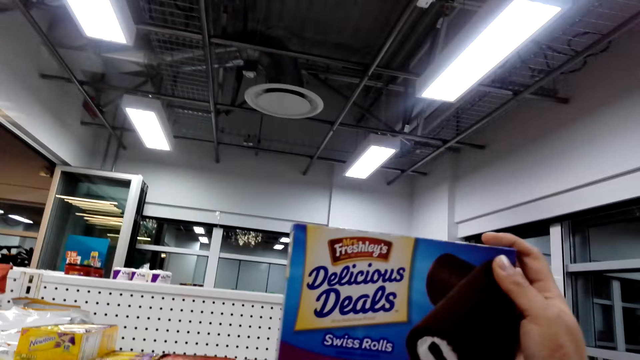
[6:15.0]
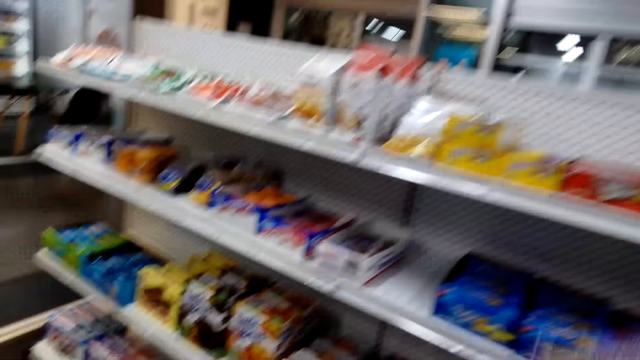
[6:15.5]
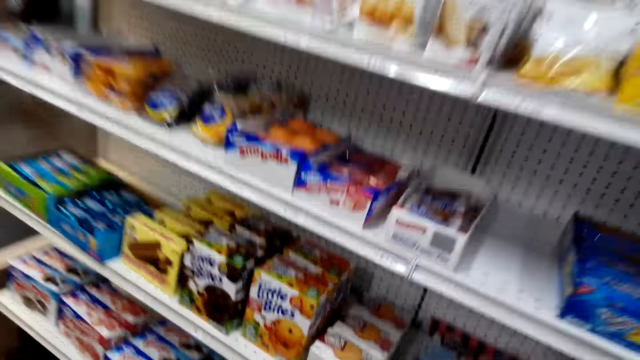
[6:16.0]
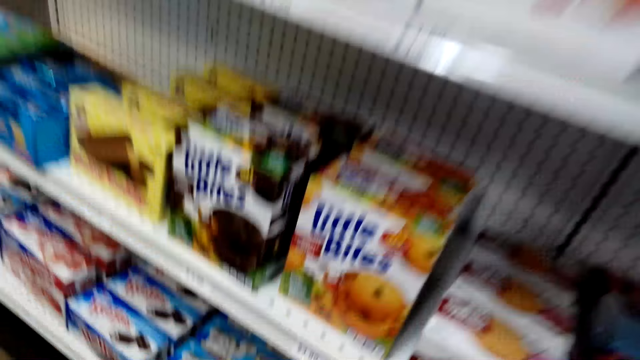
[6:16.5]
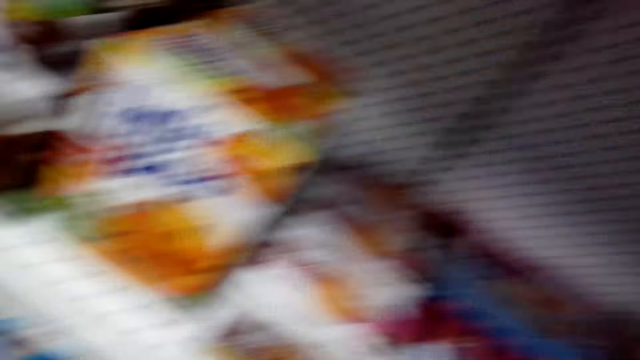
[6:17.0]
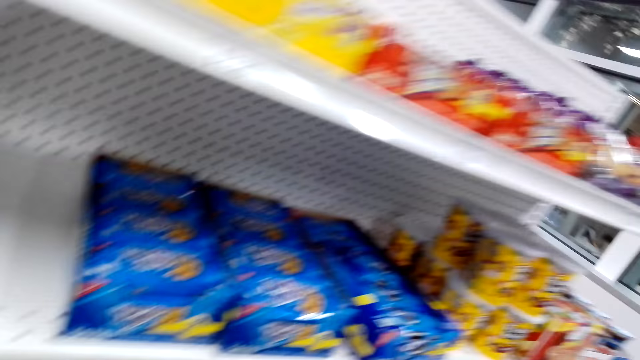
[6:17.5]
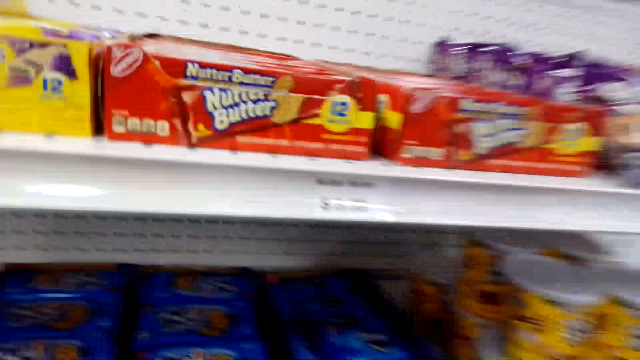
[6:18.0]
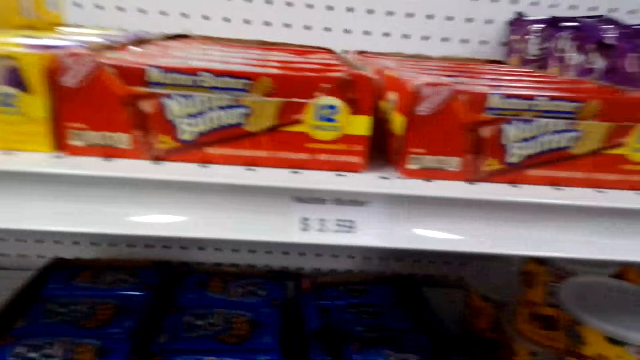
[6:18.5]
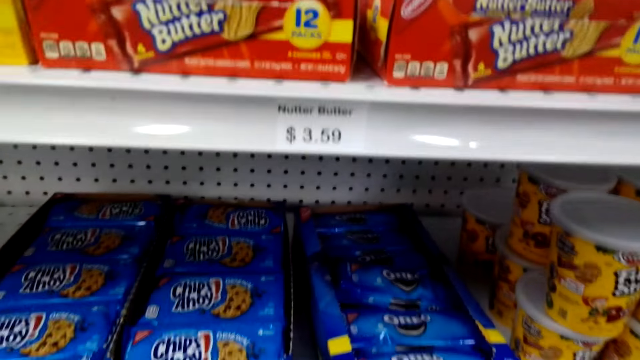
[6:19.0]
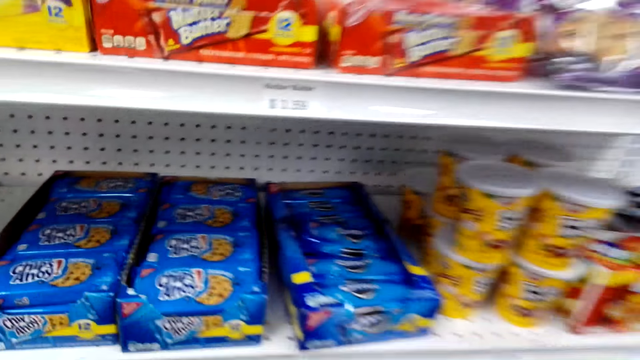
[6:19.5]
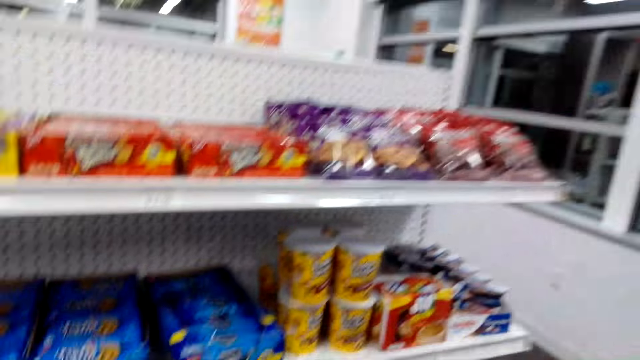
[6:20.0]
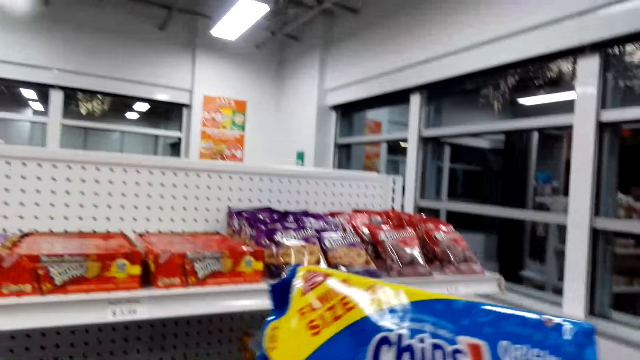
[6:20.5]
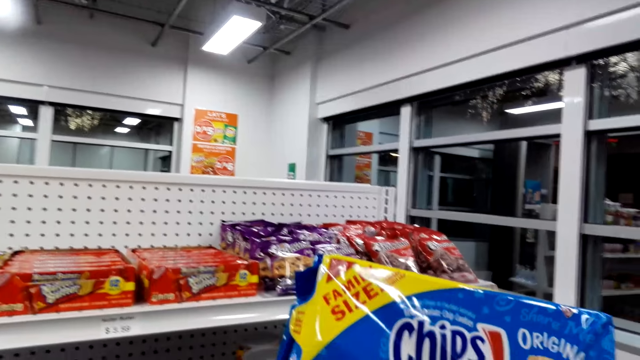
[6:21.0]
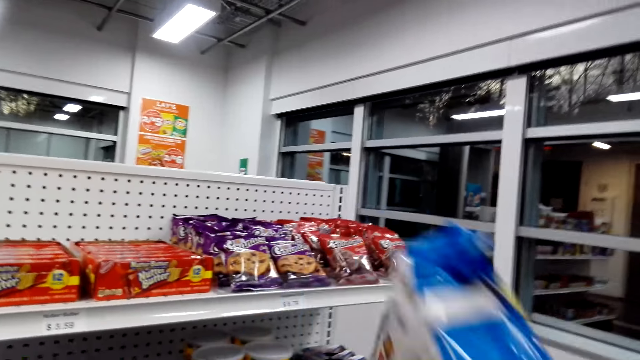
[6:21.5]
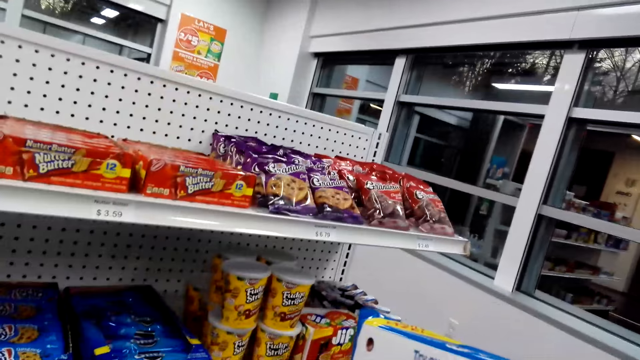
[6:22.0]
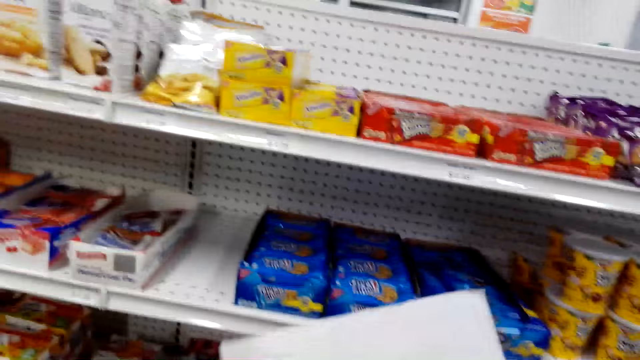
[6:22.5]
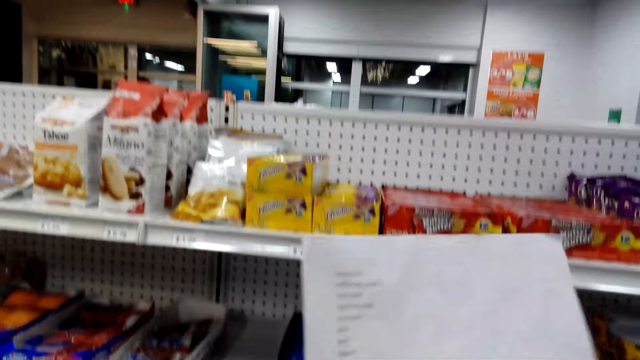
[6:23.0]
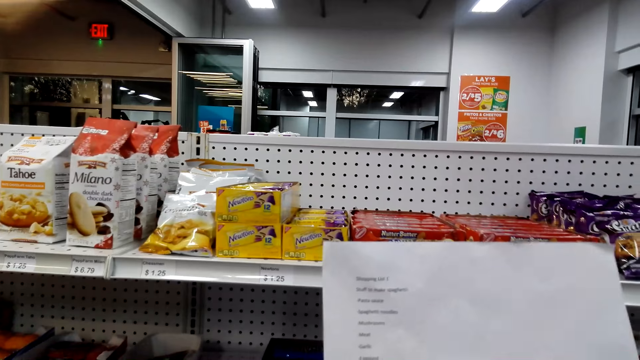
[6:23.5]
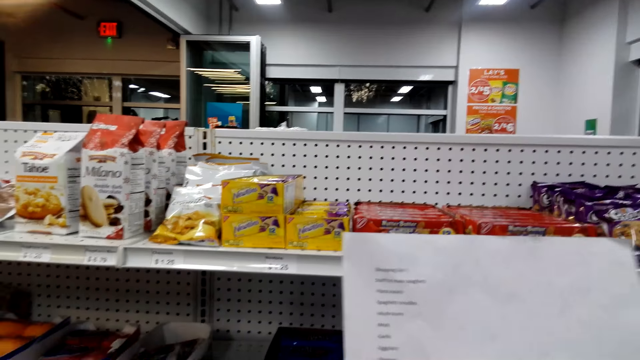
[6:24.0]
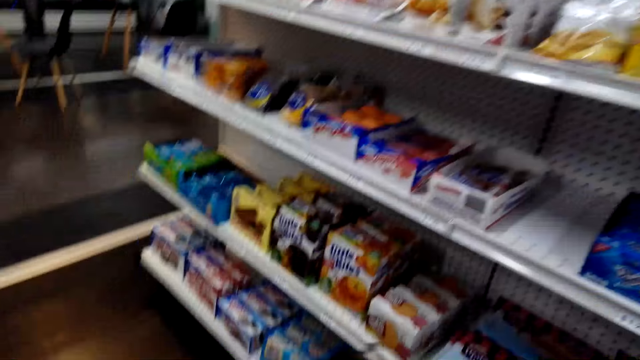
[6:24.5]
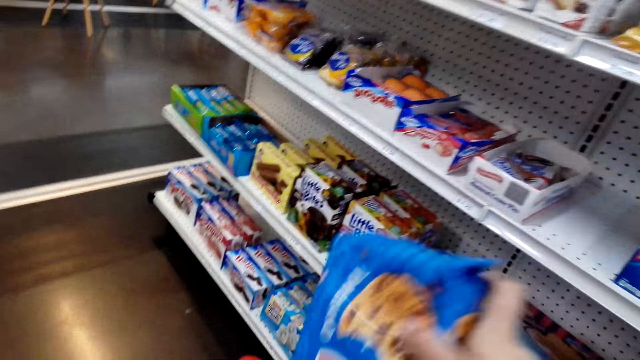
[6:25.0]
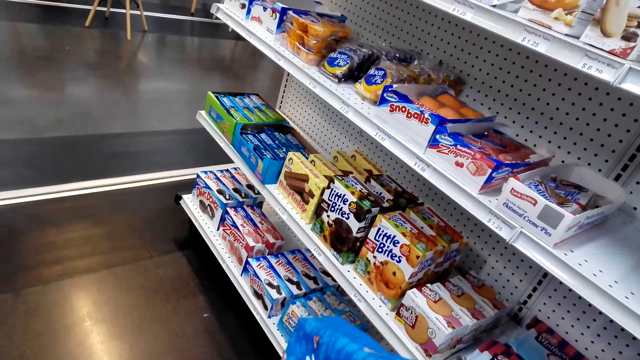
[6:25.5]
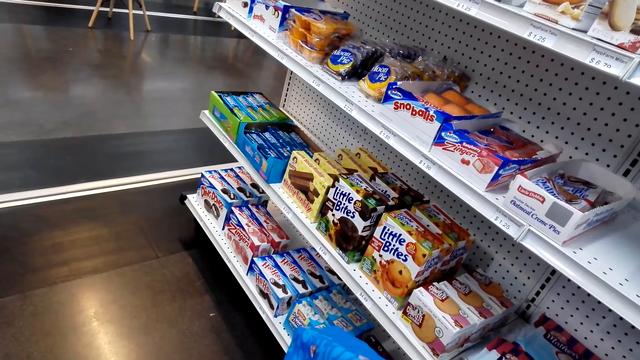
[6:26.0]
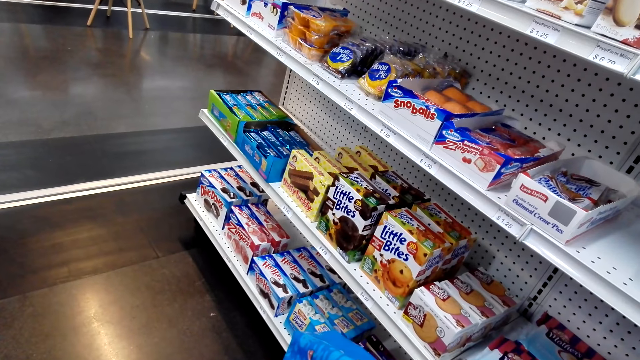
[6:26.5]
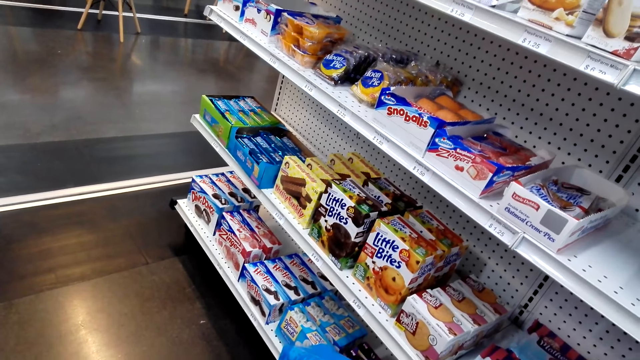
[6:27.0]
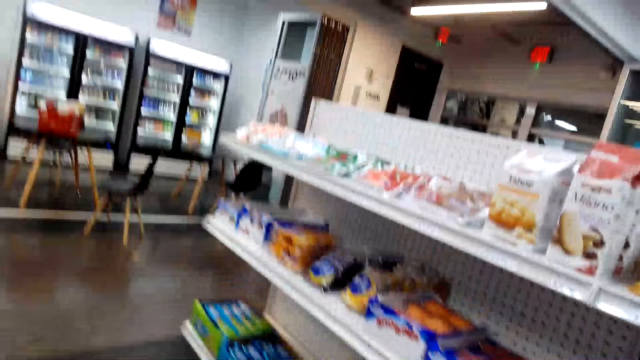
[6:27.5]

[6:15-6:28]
The camera wearer checks the list in hand. They check the list in hand again. They put an item on the shelf.

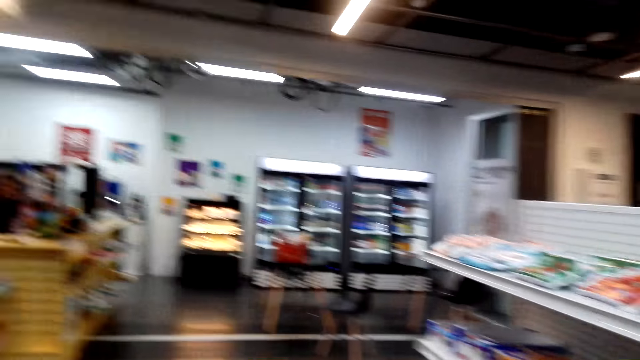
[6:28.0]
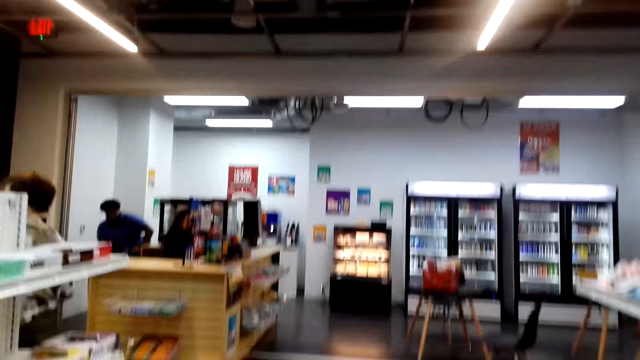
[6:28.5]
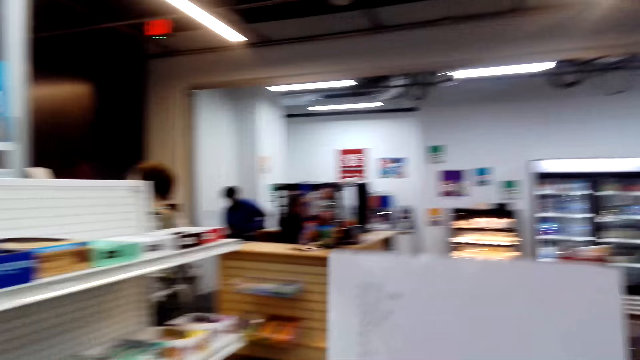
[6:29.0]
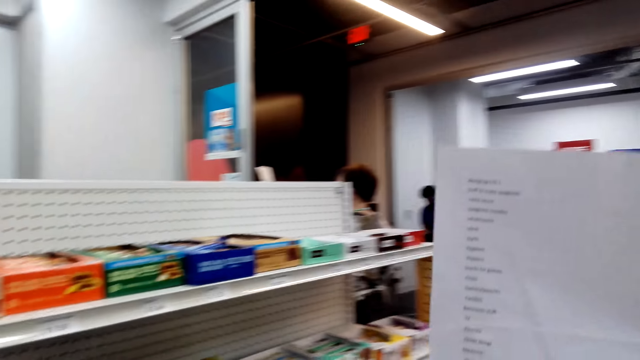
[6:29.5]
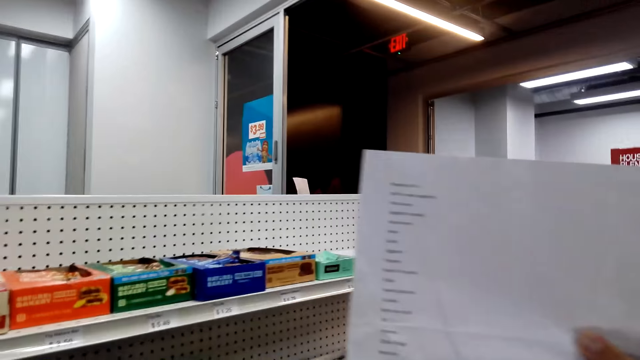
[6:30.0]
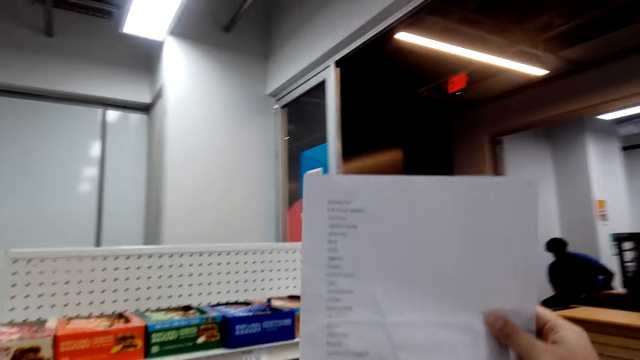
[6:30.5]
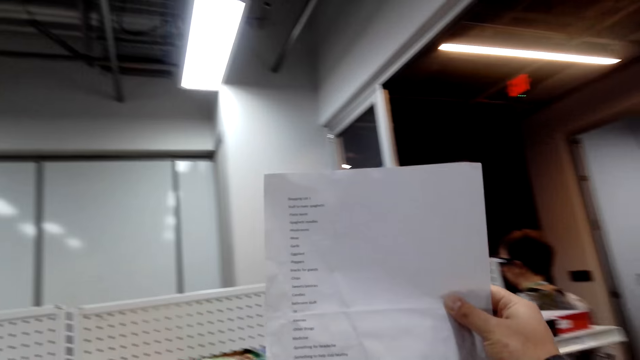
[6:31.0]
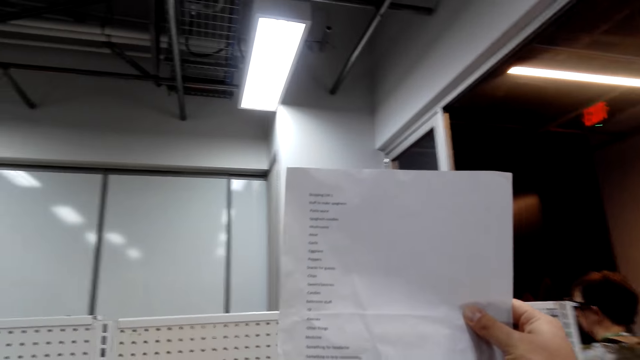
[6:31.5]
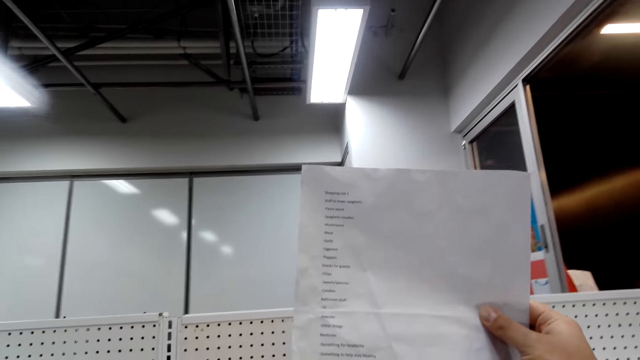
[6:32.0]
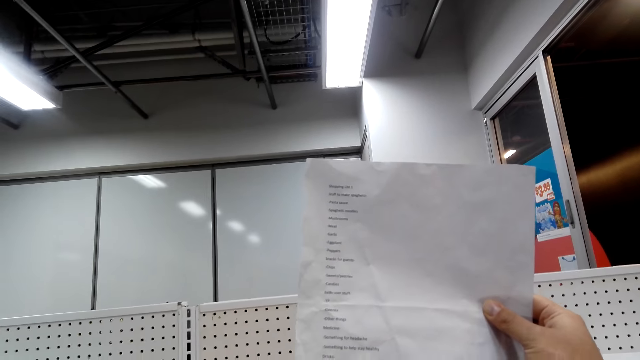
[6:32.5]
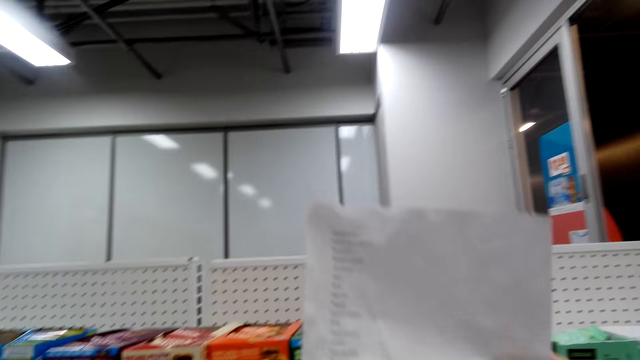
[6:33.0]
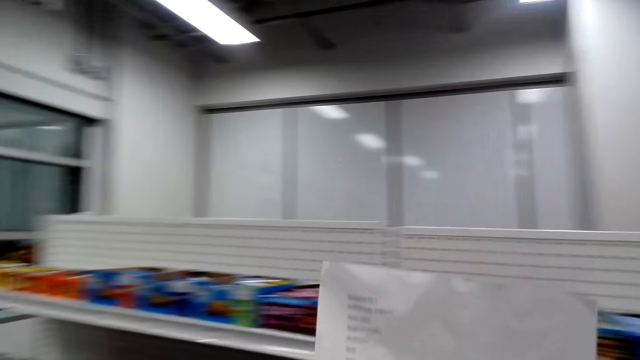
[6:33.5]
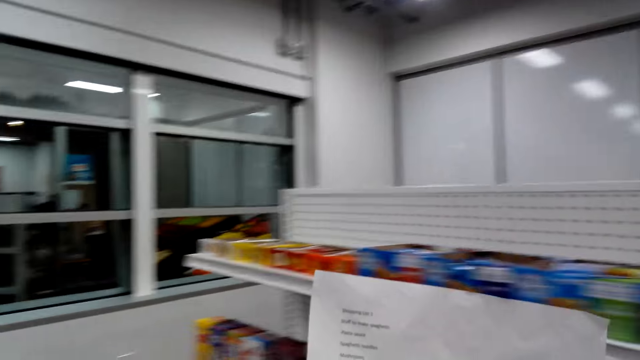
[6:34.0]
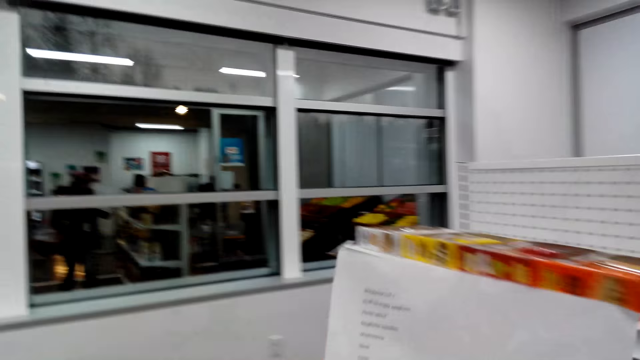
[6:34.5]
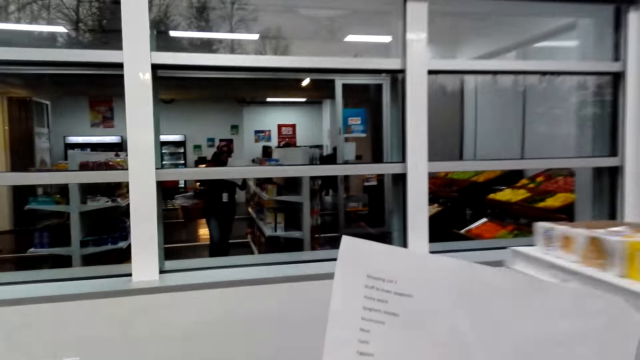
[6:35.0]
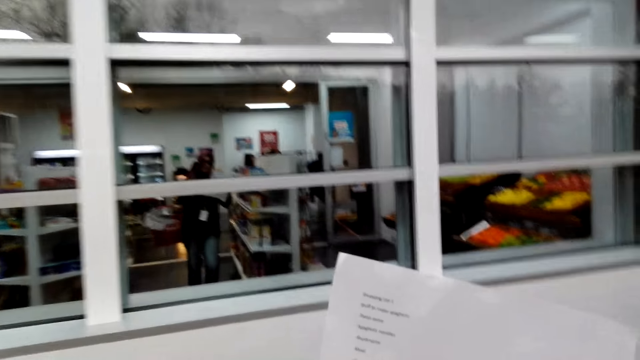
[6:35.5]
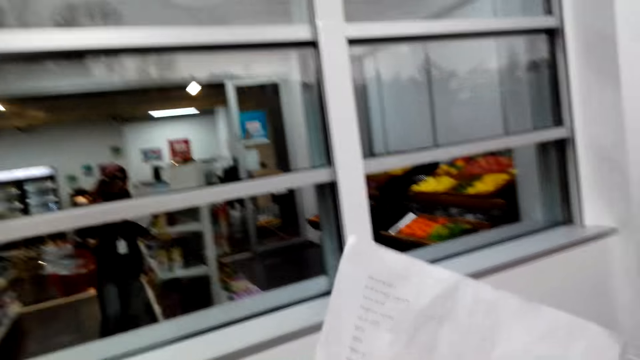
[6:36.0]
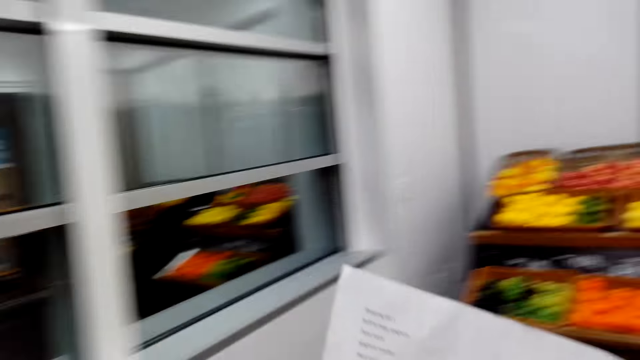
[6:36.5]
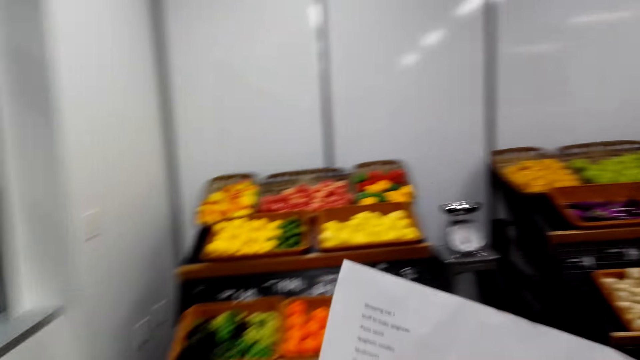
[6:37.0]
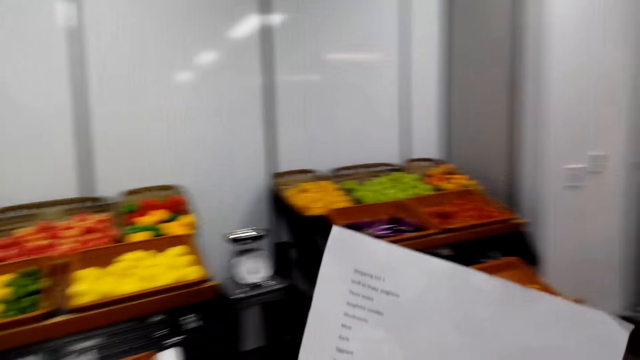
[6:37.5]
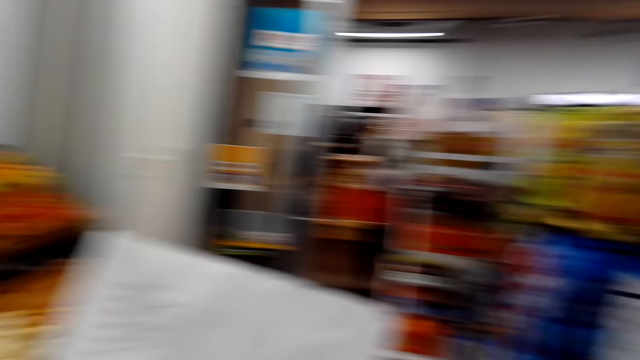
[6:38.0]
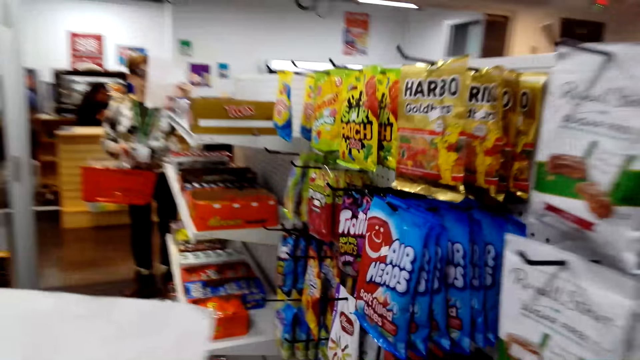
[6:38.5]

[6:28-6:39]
The camera wearer talks. They check the list in hand. They walk in the store.
